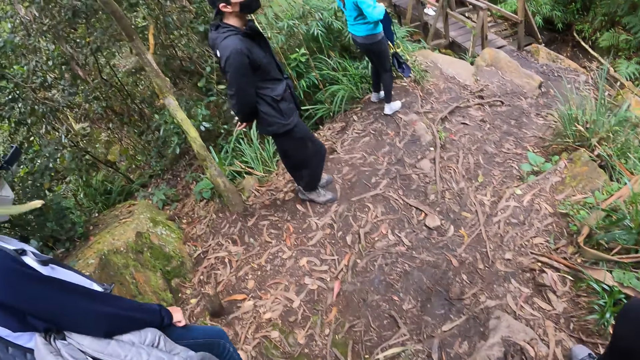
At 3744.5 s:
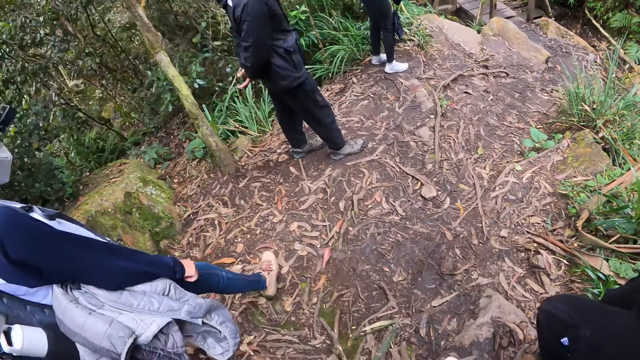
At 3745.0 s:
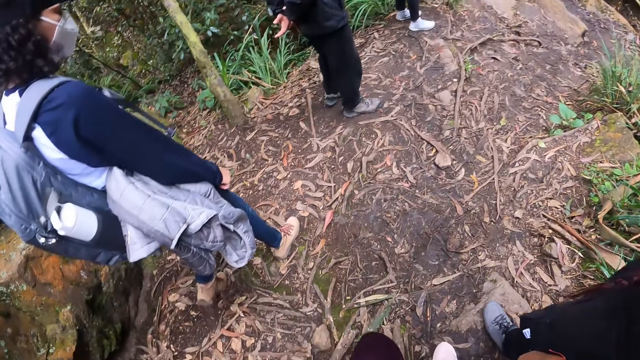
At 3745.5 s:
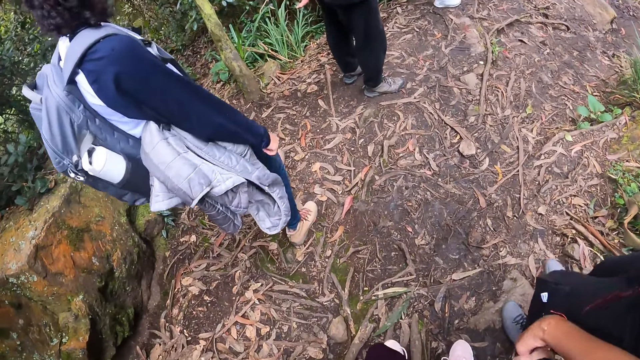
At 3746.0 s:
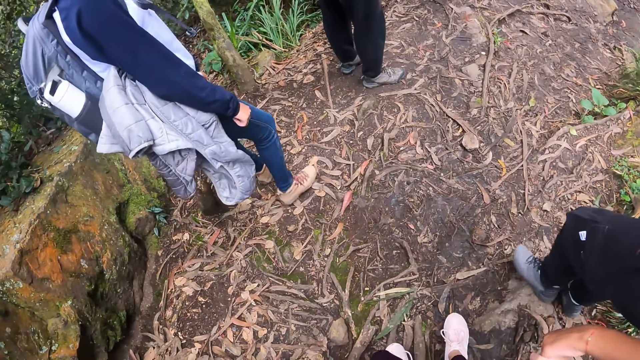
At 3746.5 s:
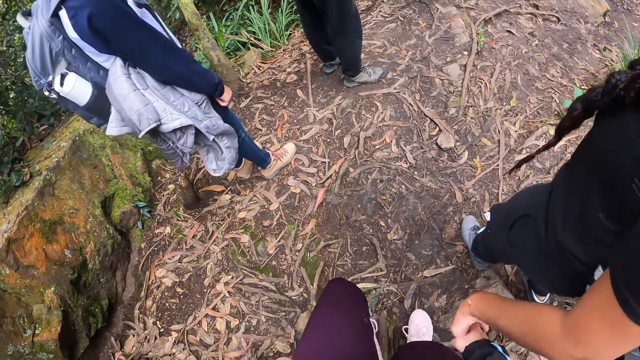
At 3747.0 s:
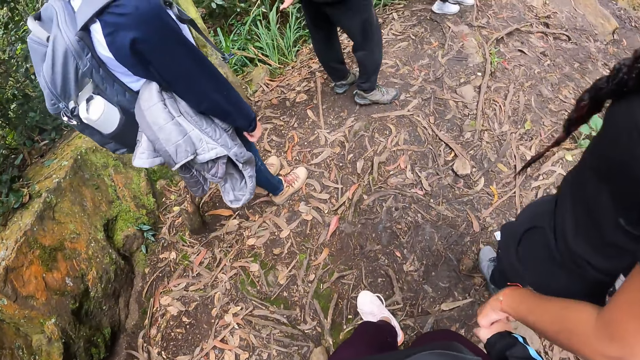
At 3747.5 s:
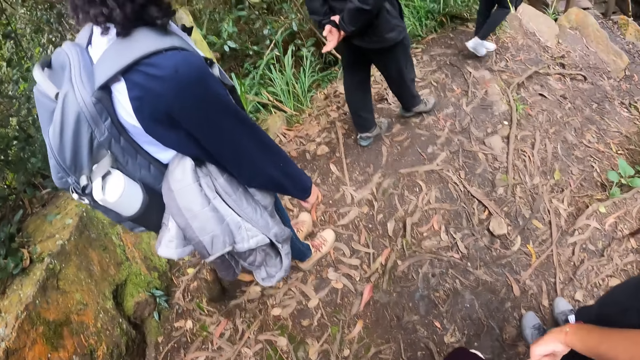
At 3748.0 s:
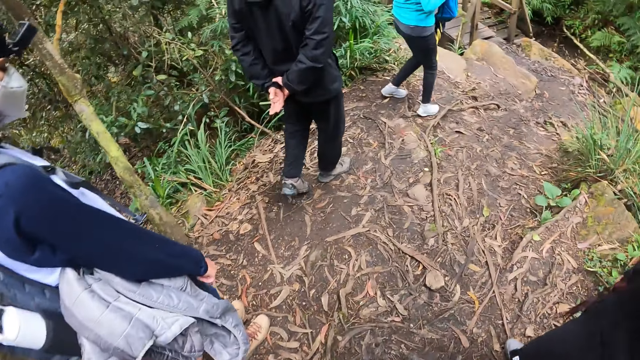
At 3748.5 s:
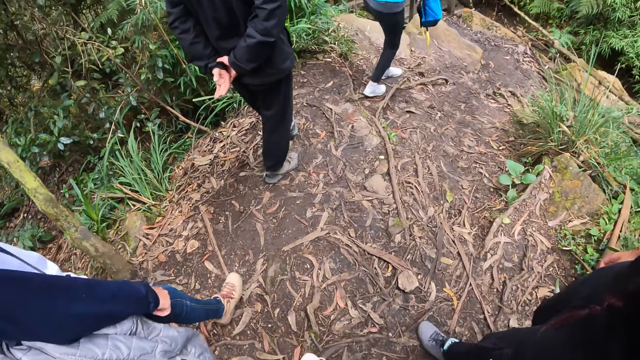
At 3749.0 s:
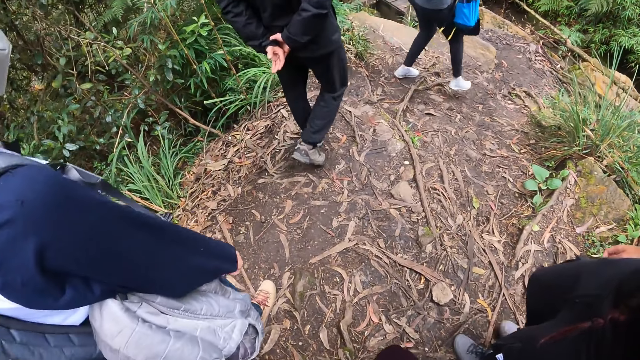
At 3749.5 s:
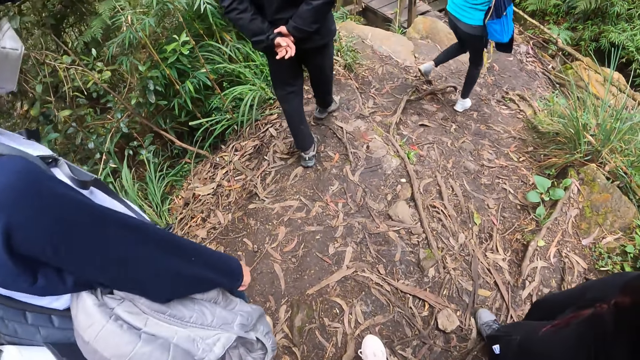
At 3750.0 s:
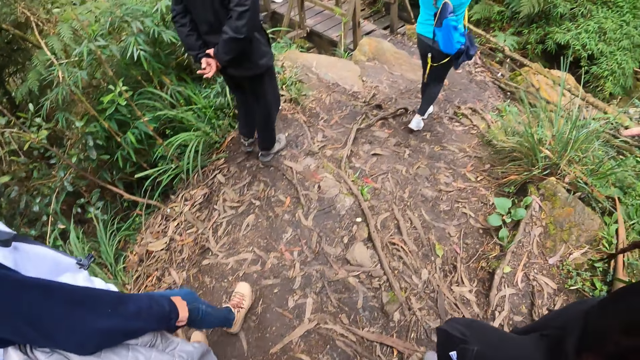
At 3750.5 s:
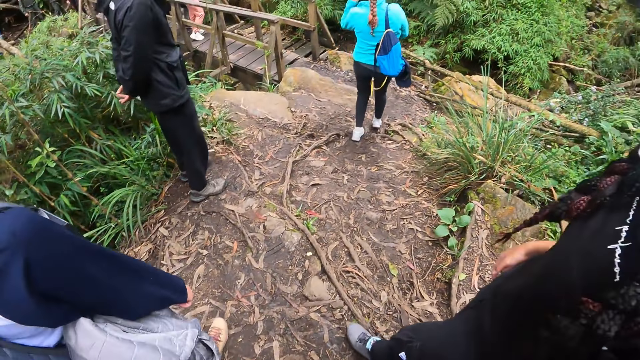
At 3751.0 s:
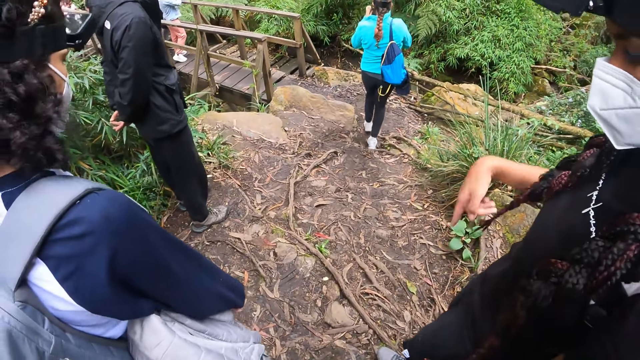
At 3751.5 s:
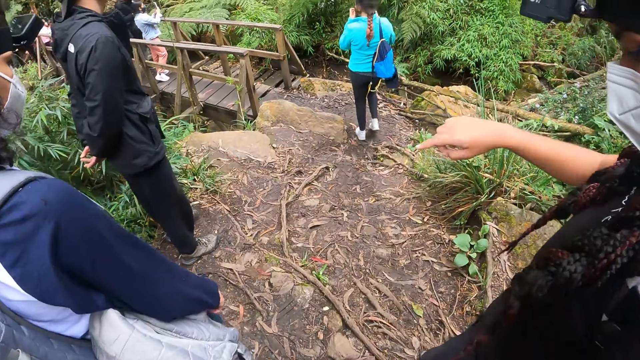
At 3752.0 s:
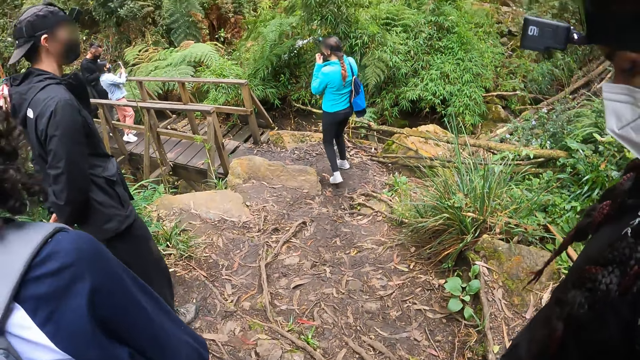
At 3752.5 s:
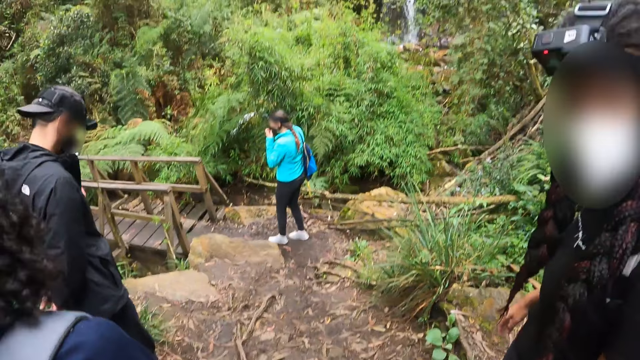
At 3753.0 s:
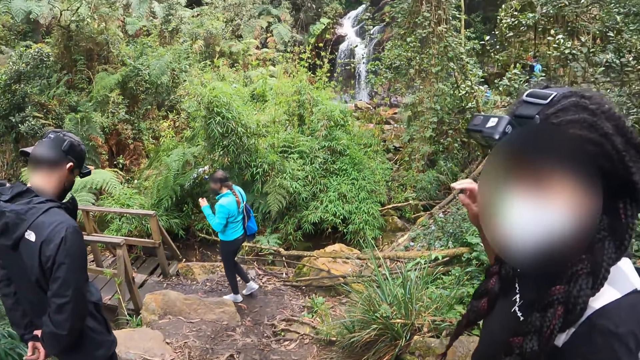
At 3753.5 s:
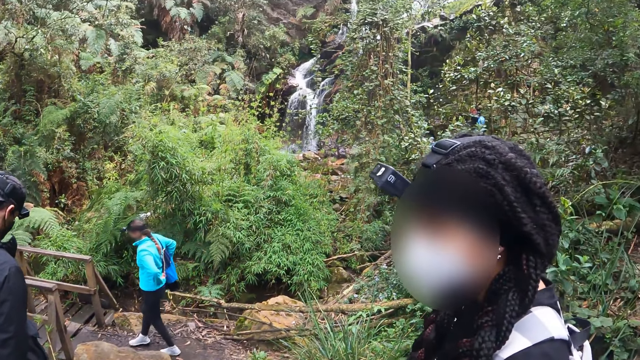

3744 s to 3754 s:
A girl twirls downward with her right index finger.

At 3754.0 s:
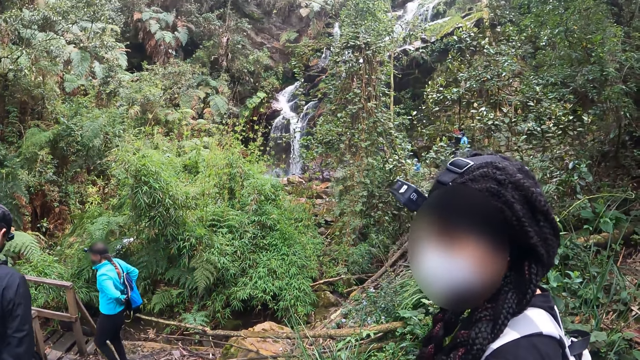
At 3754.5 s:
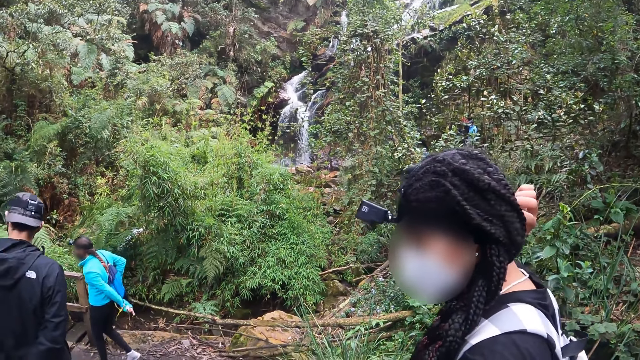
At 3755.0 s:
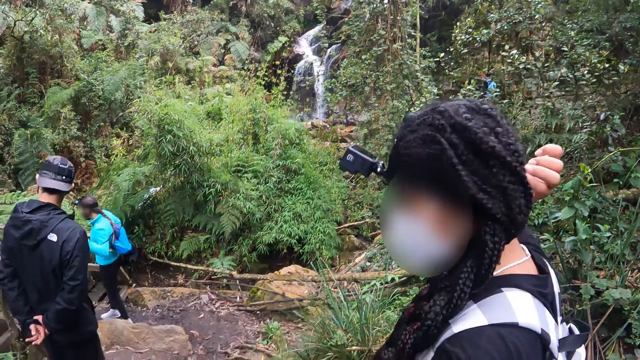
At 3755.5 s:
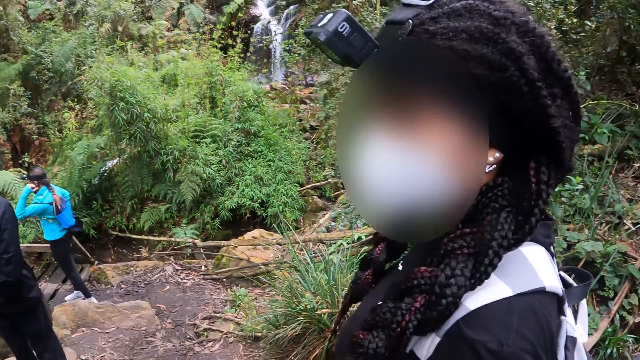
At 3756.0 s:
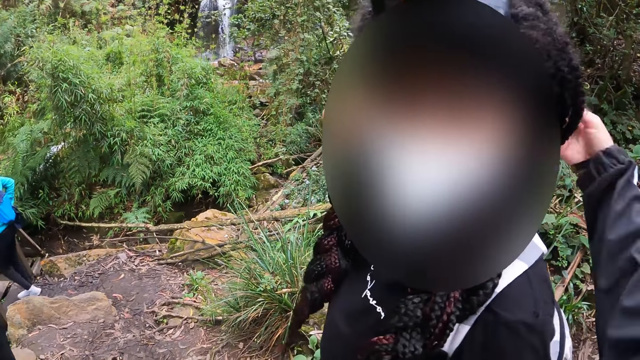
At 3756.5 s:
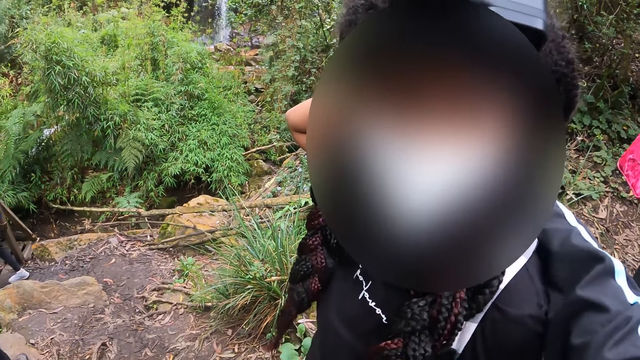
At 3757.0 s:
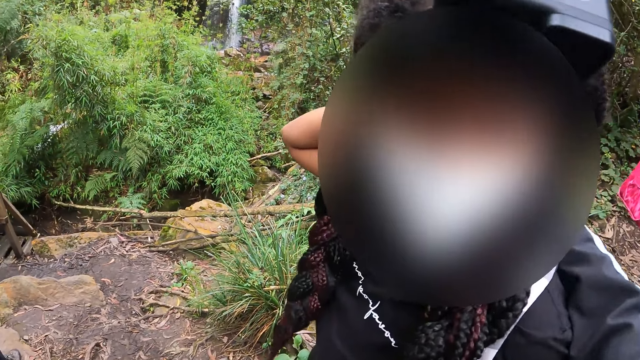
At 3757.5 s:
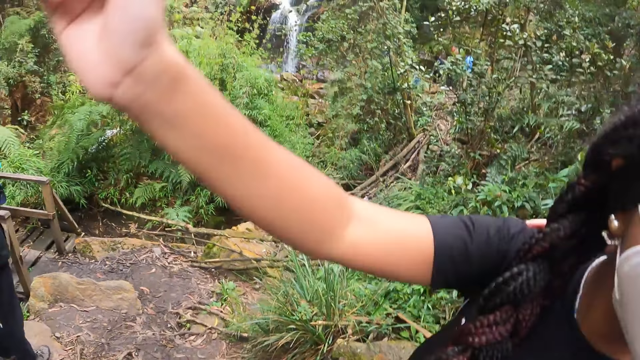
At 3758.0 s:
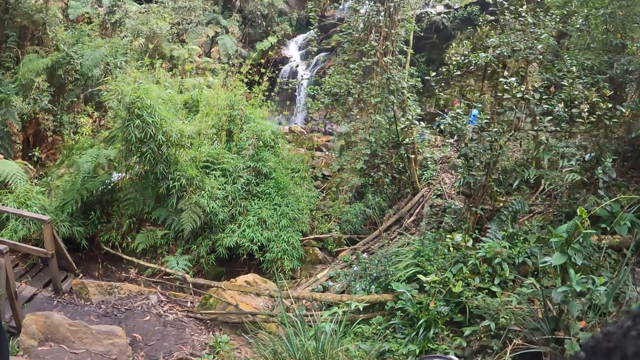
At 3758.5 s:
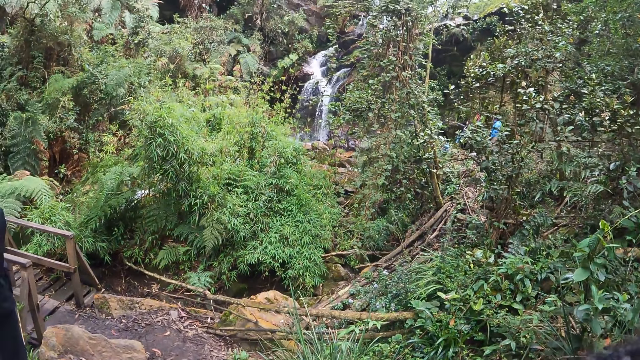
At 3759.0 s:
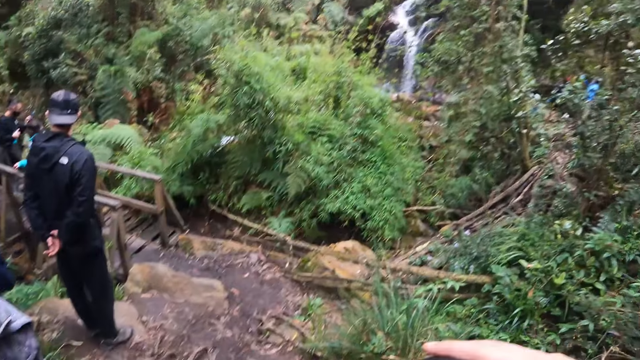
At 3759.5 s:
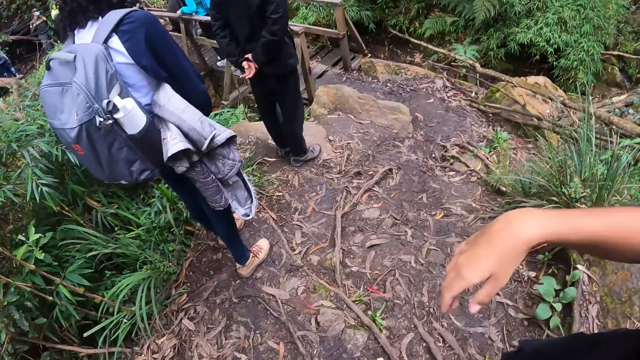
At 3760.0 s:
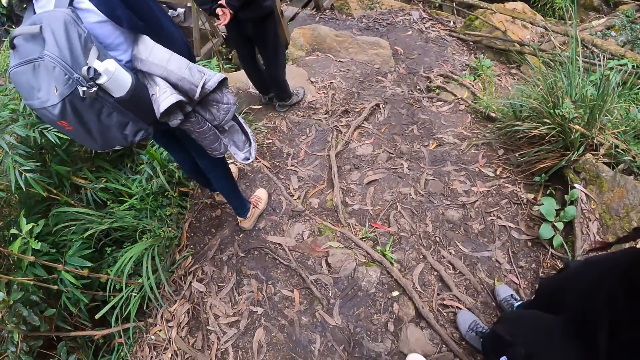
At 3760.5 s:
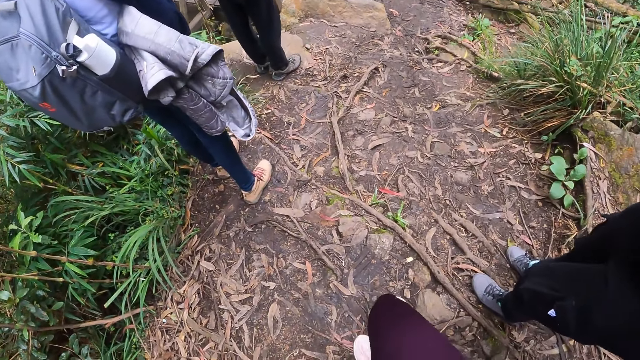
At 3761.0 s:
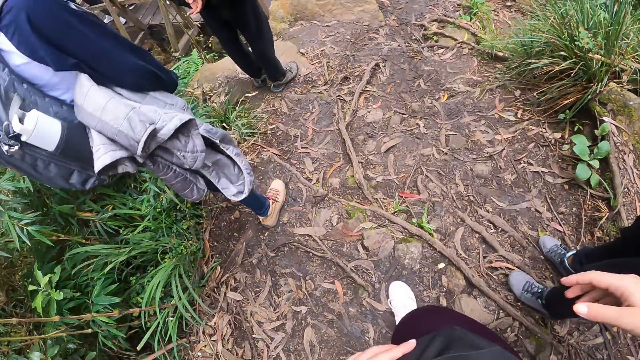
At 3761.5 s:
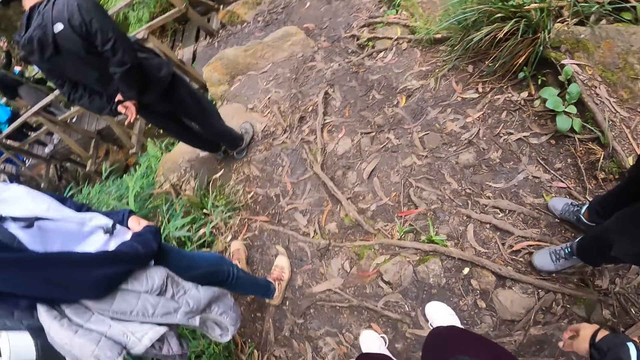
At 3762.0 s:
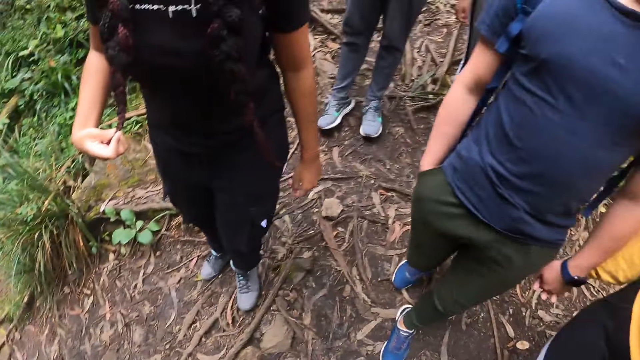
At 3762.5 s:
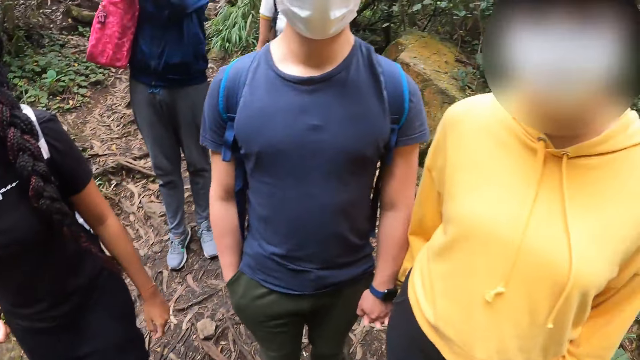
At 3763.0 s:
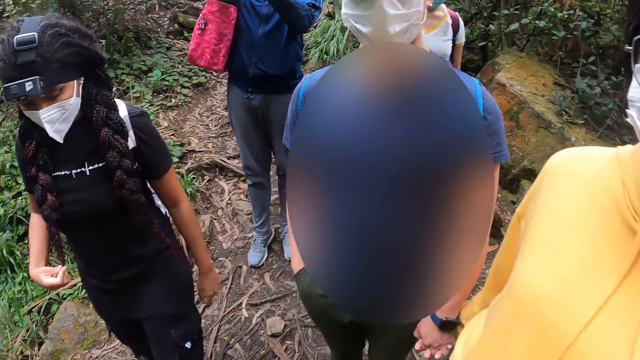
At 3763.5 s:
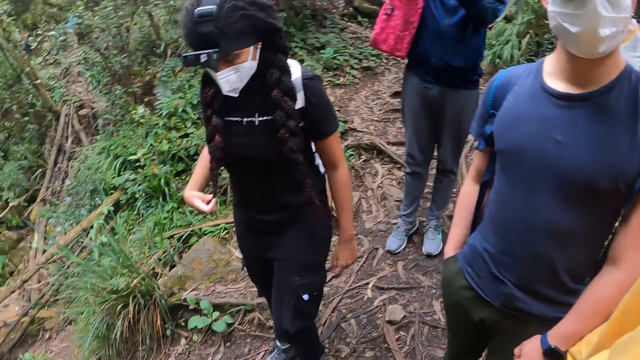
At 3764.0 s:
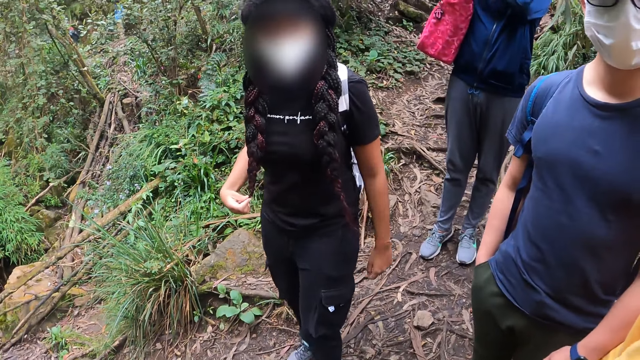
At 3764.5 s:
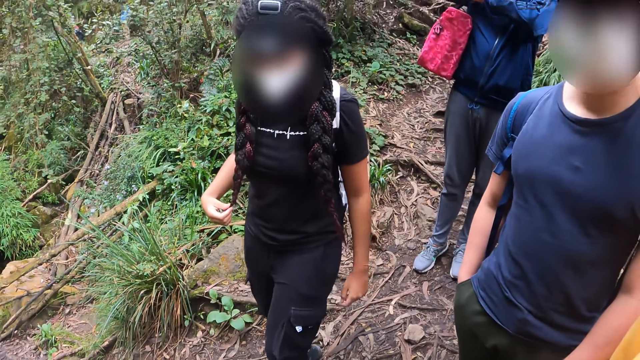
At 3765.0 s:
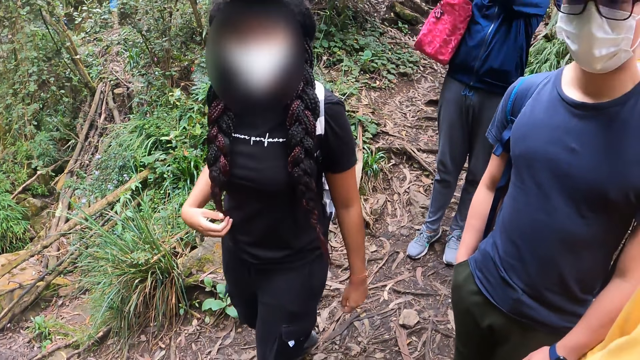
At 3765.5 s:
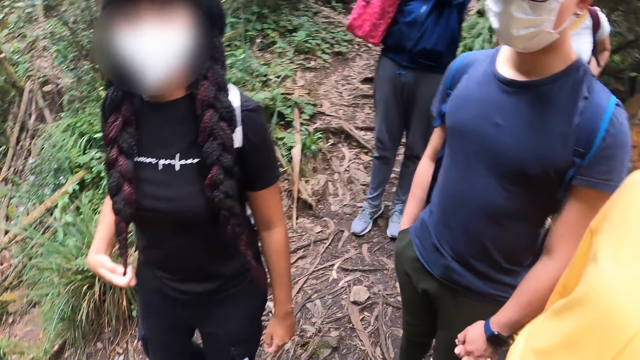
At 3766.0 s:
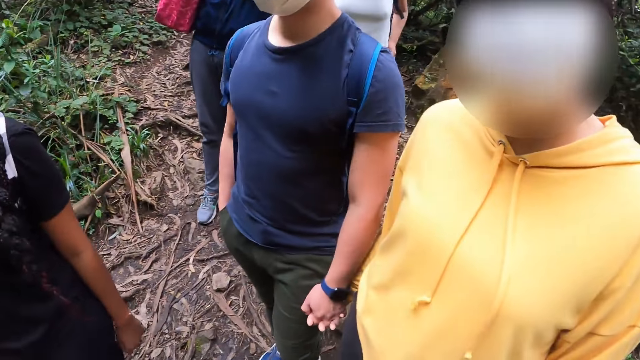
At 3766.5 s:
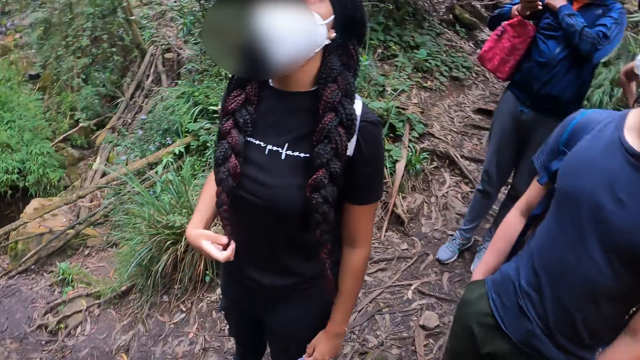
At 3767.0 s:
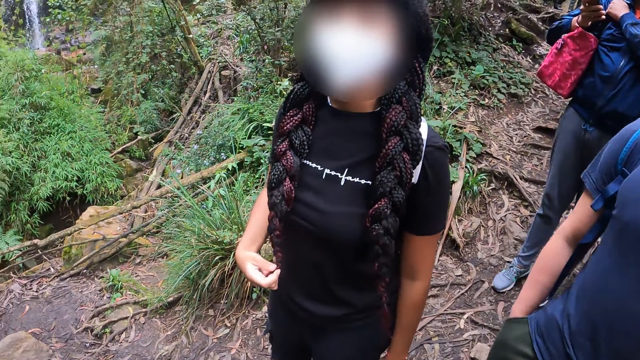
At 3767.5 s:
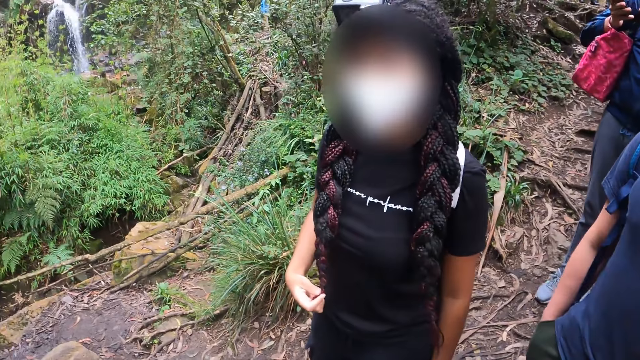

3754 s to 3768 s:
The camera wearer hugs a girl. They turn backward. They interact with the girl, another girl and a guy.
